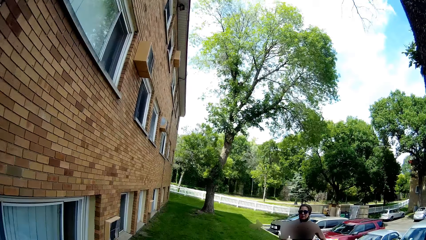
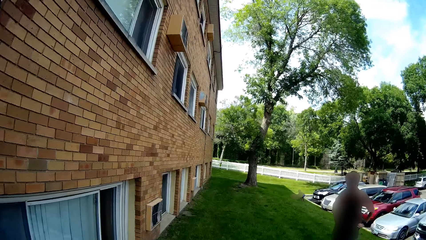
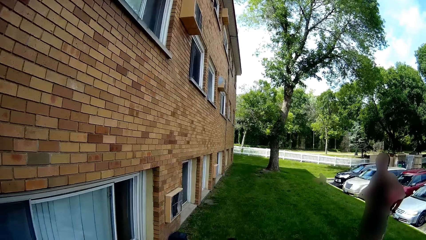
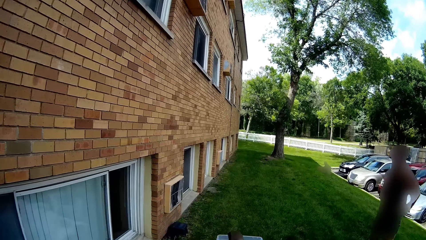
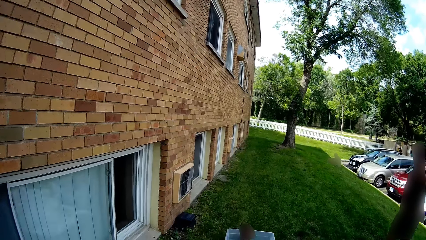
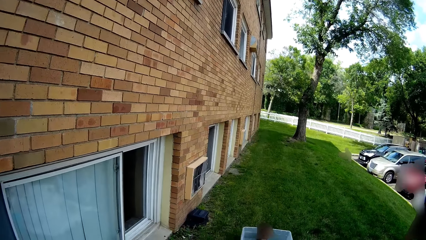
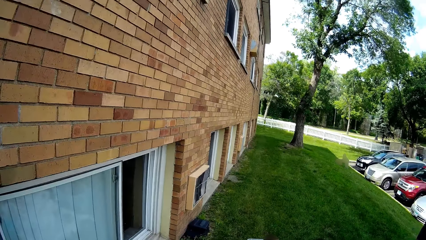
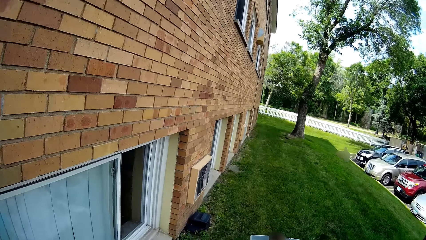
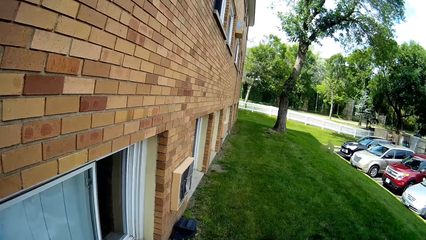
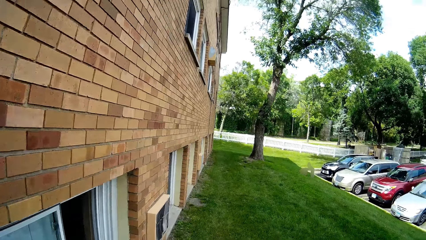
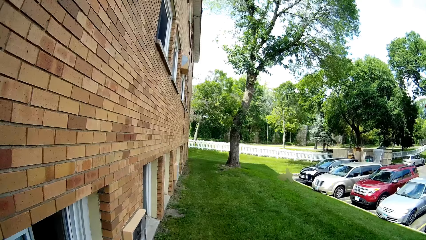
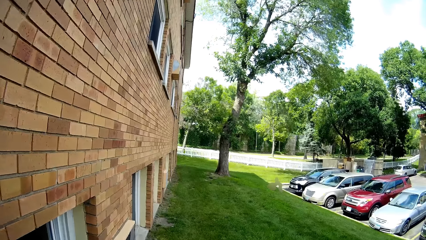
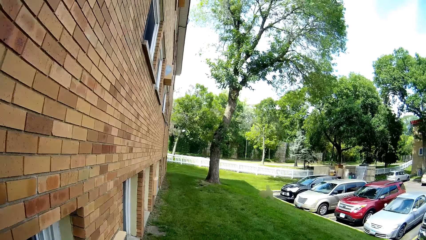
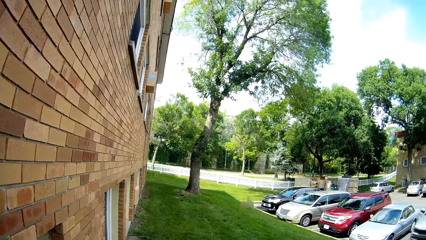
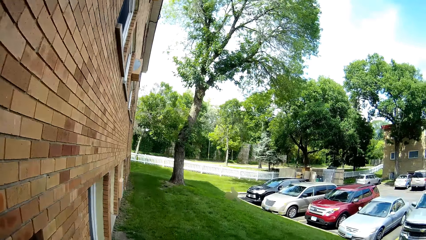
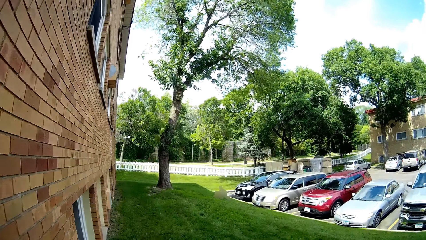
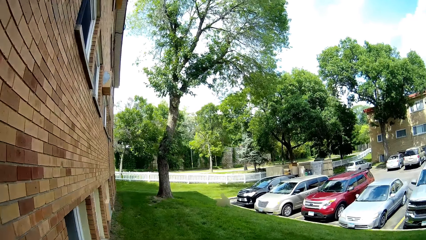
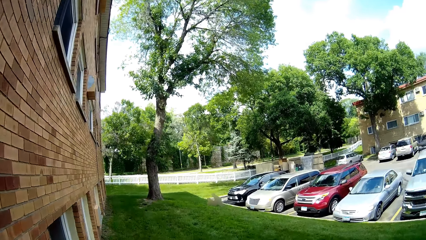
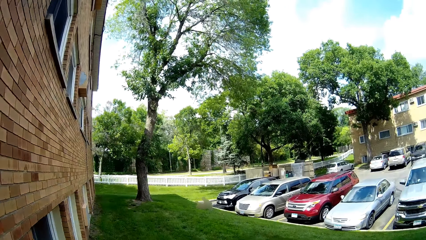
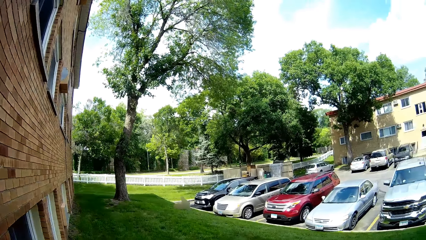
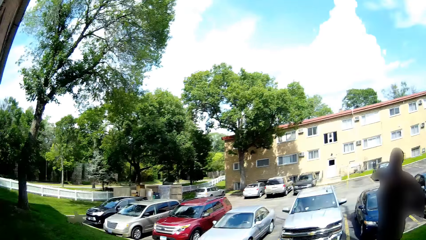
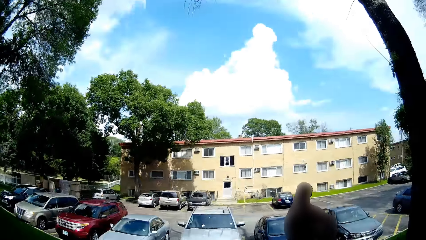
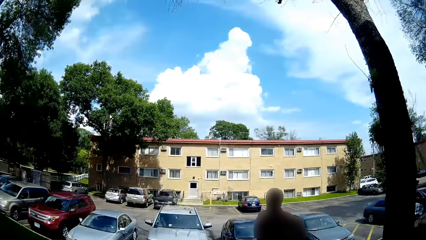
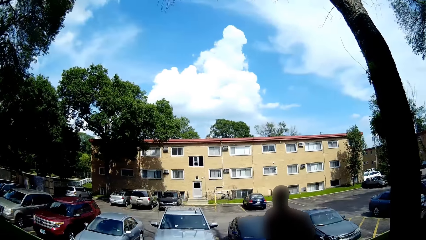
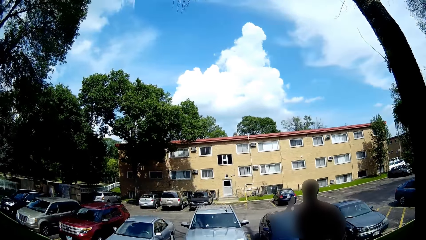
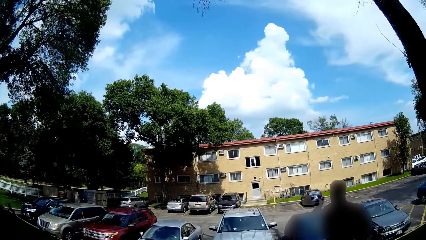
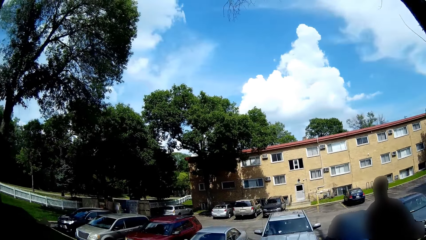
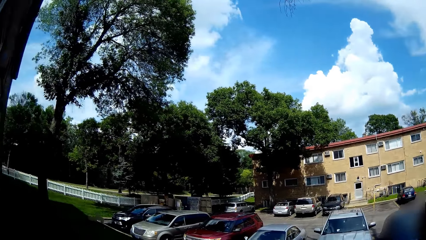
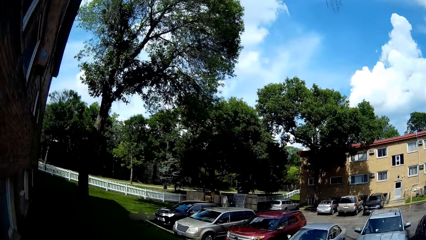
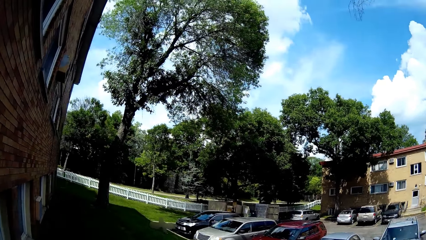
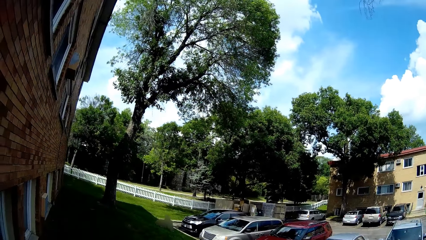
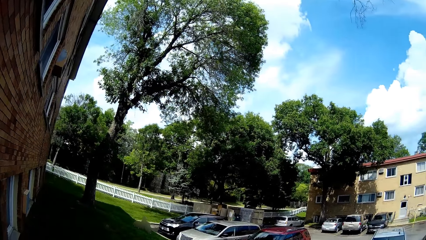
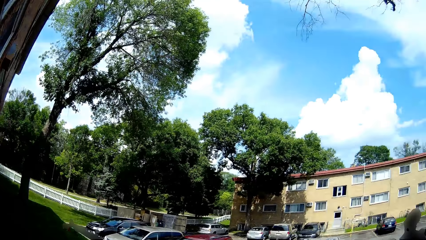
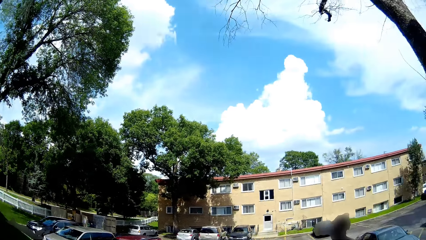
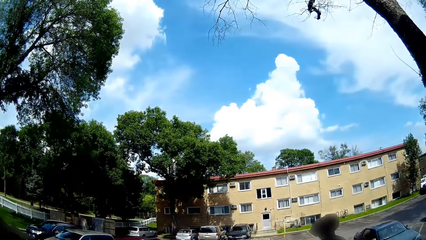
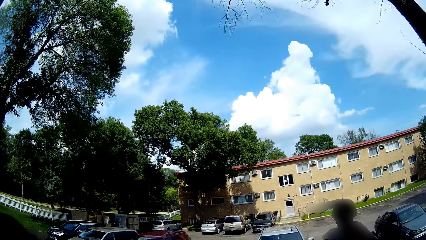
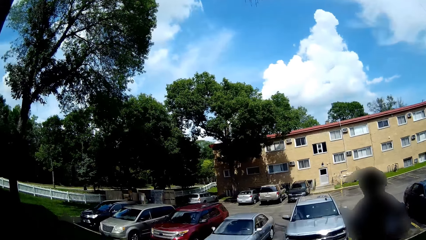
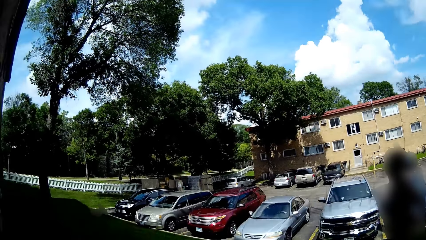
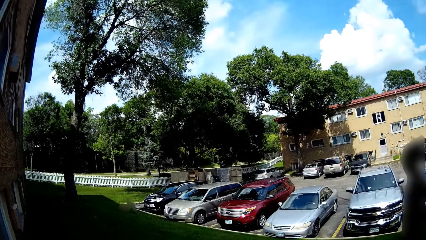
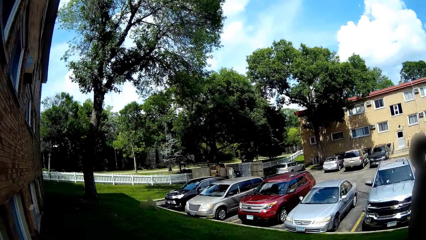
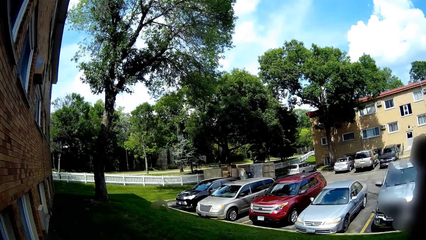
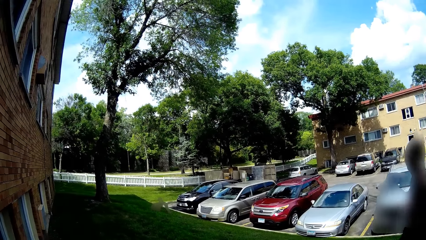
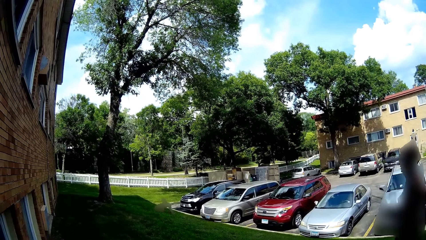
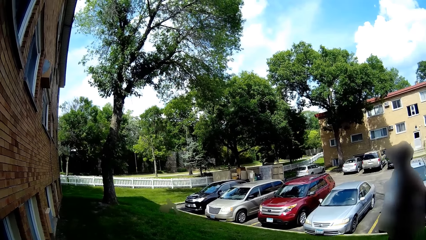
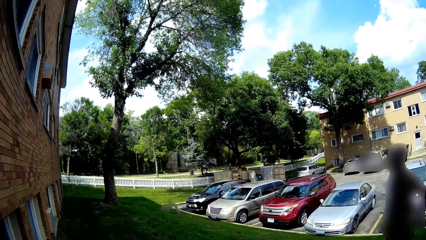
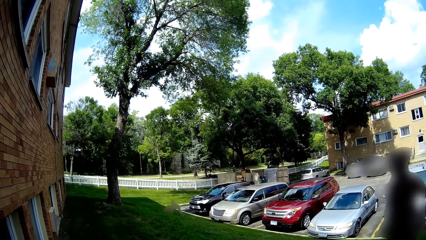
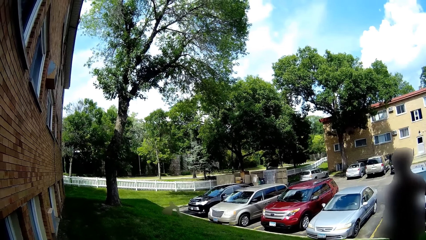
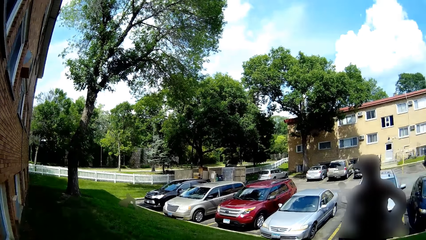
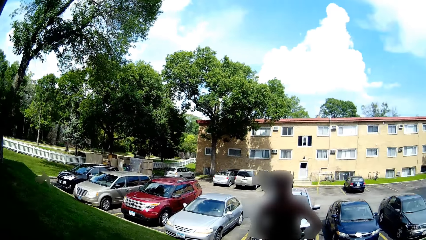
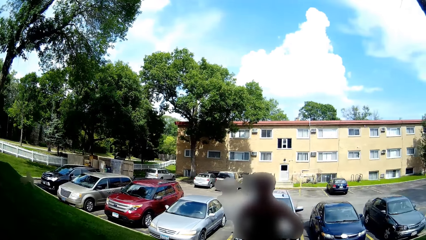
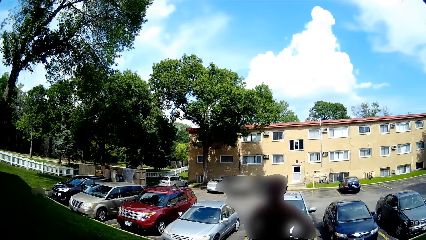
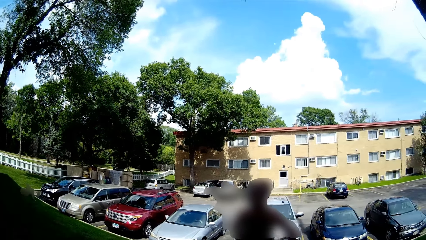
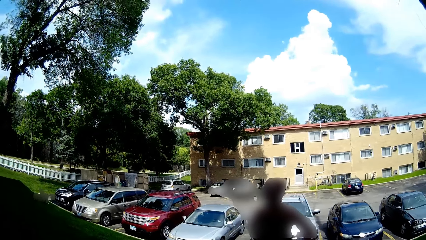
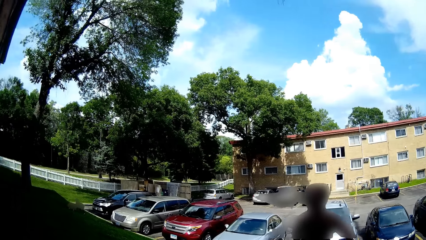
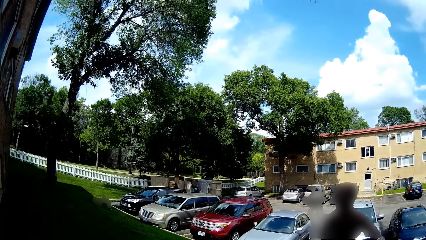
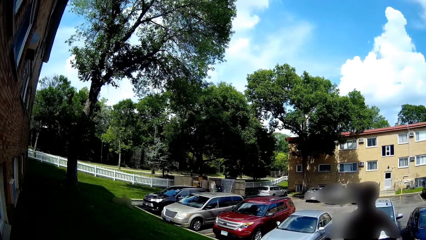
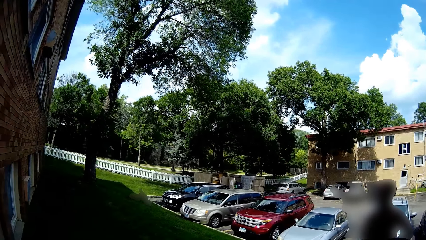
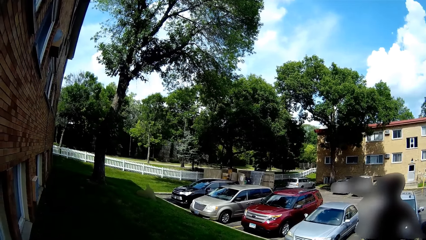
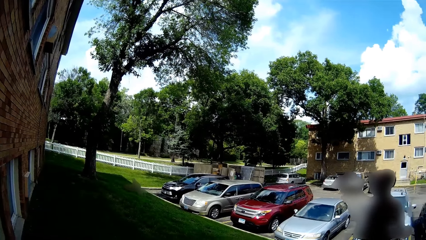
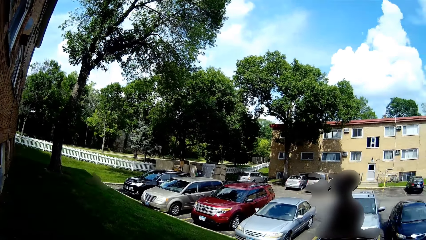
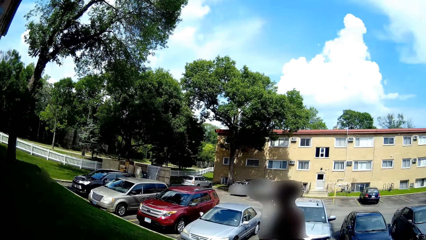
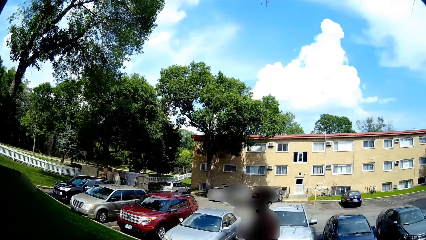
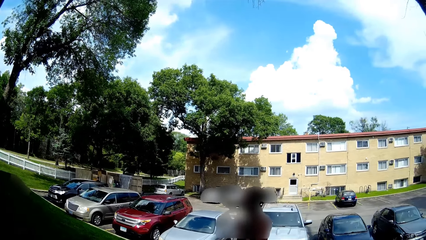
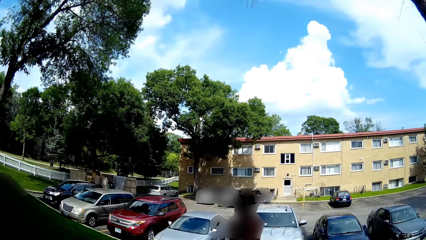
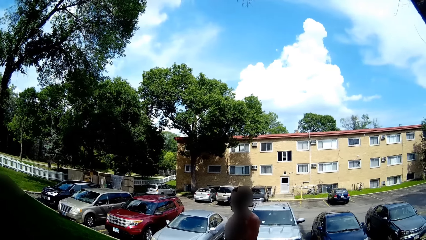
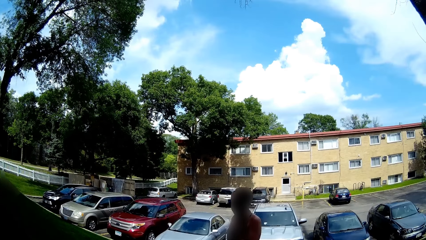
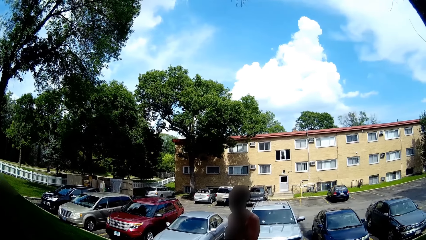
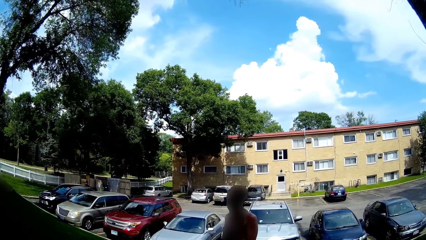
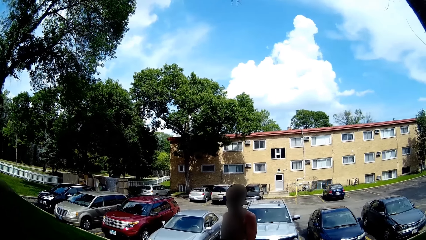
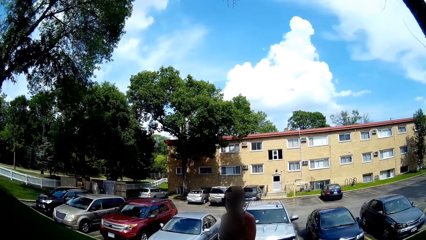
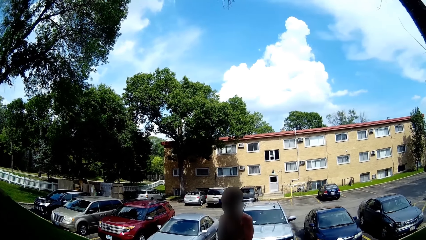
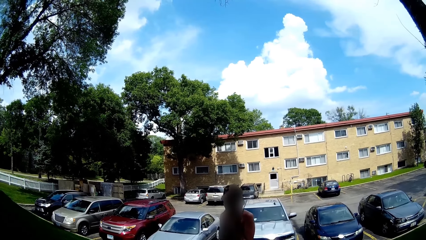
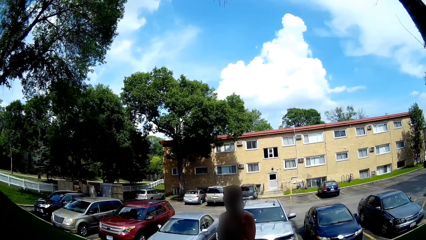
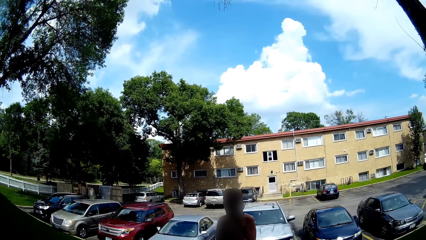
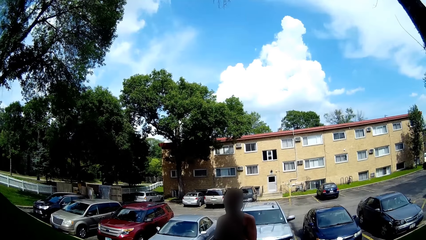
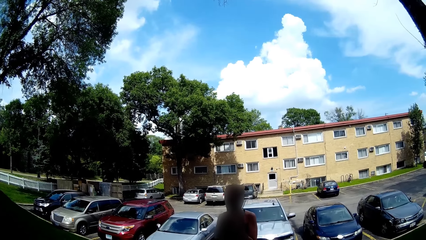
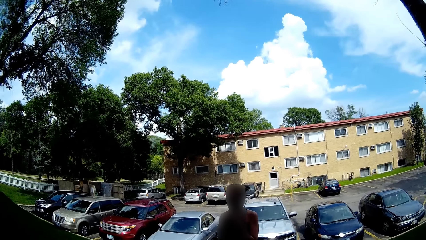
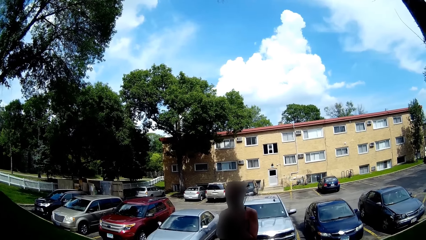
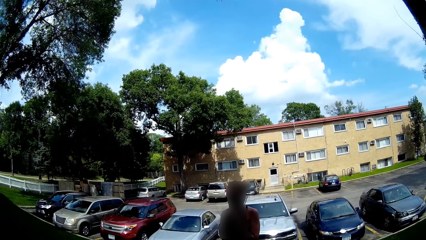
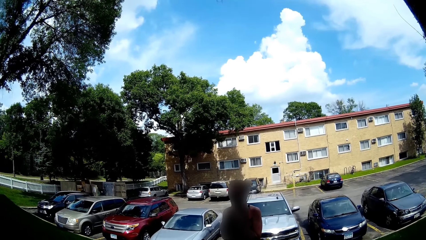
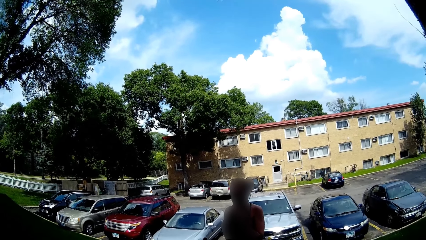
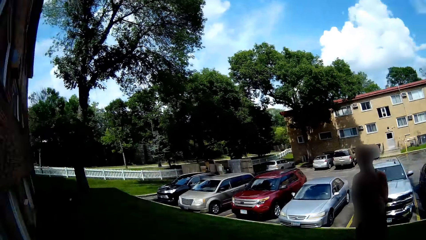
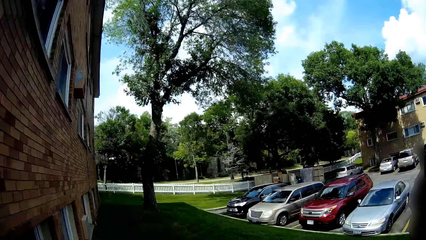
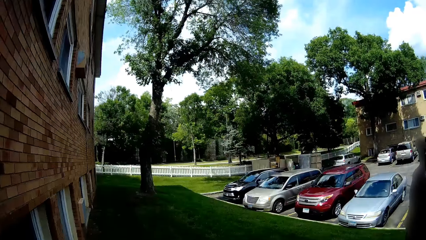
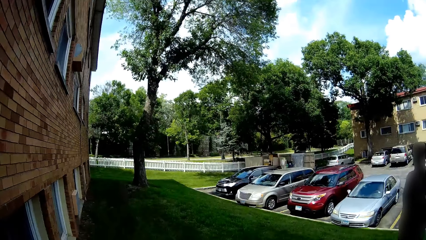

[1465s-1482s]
The camera wearer walks in the area. They converse with a woman. They look around the area. They converse with the woman.
